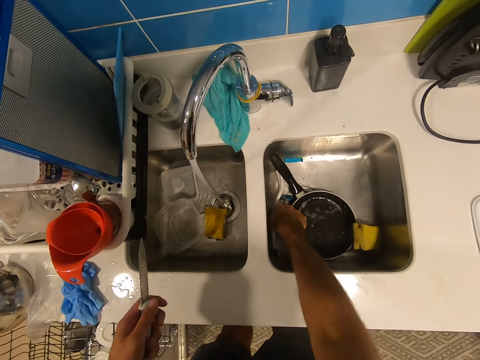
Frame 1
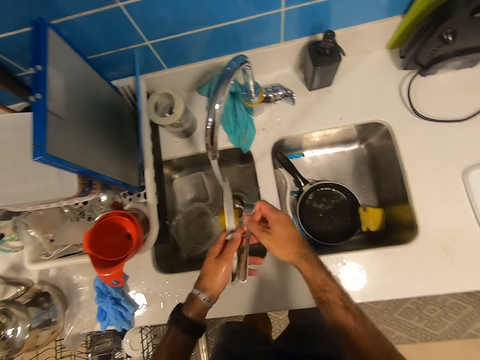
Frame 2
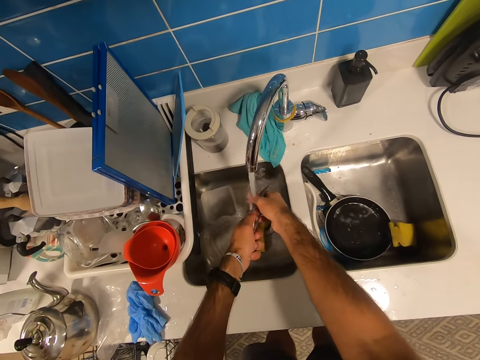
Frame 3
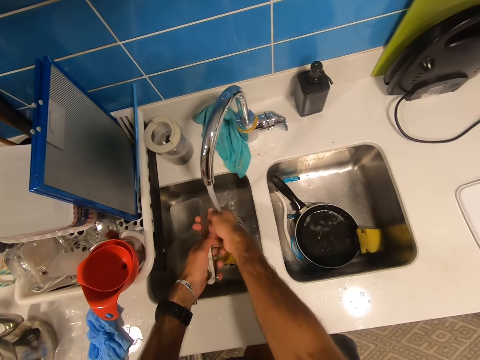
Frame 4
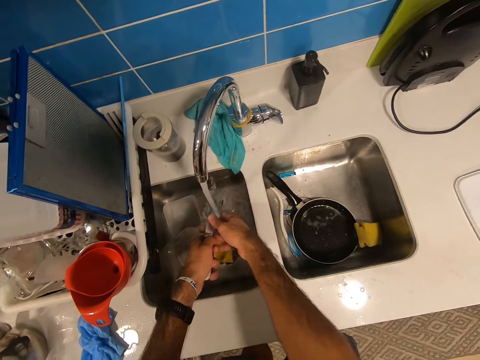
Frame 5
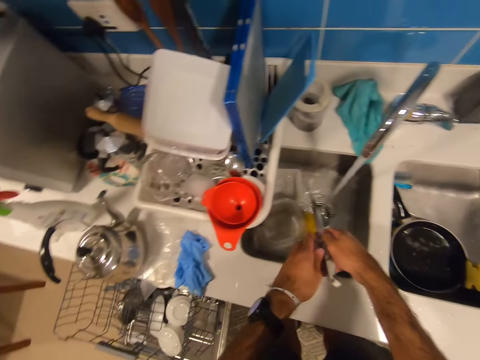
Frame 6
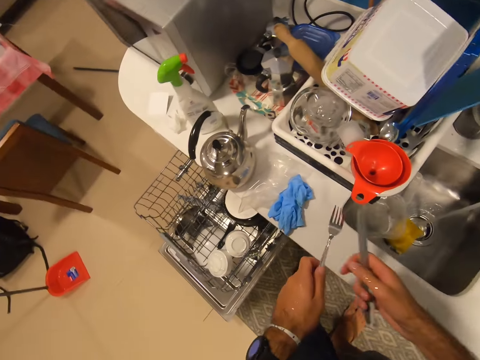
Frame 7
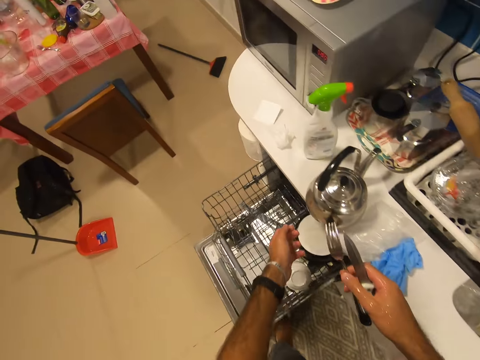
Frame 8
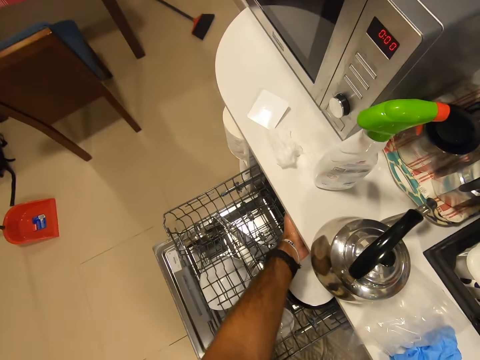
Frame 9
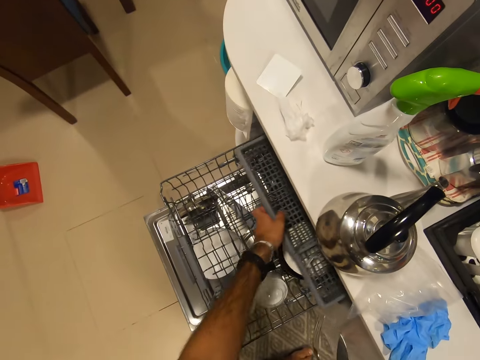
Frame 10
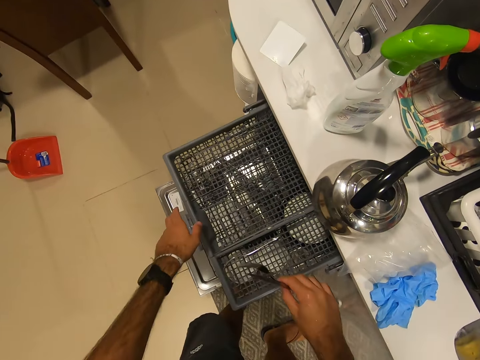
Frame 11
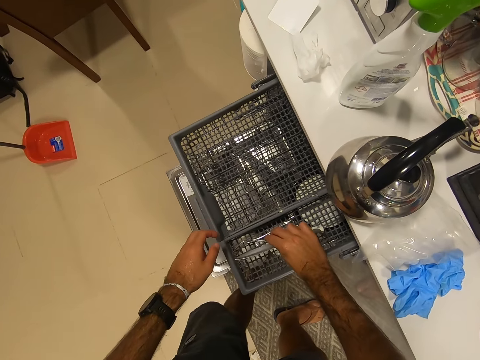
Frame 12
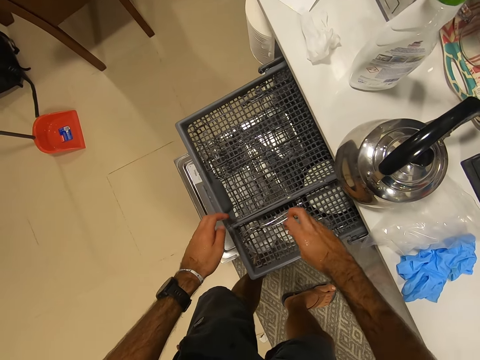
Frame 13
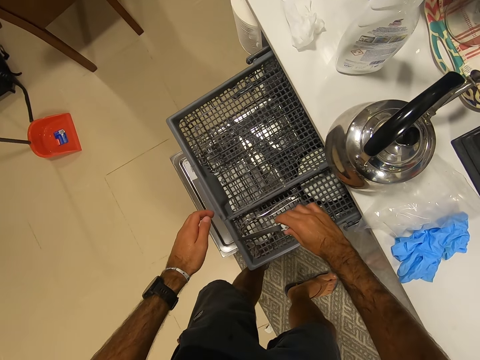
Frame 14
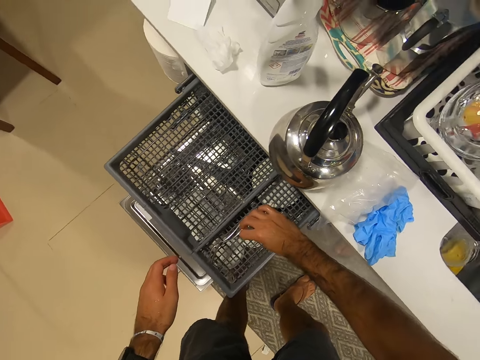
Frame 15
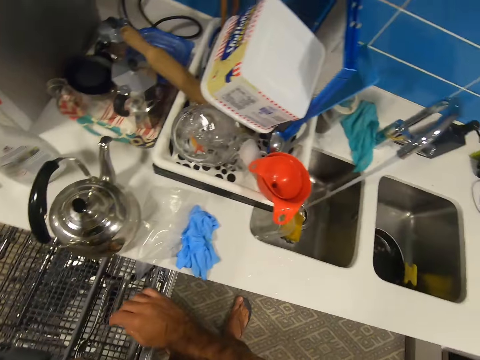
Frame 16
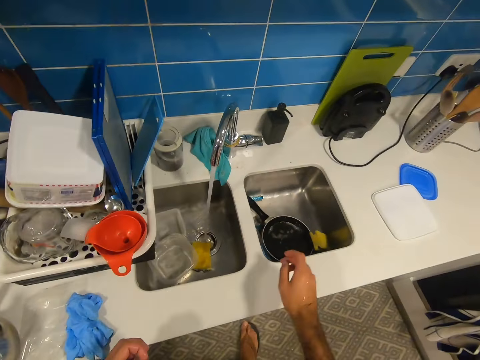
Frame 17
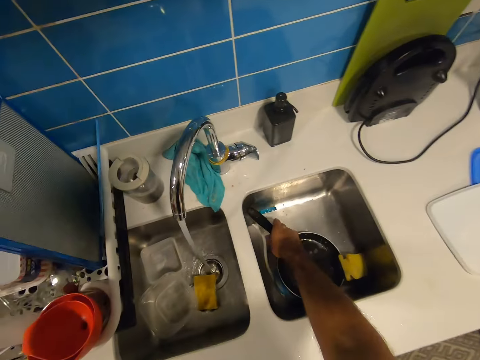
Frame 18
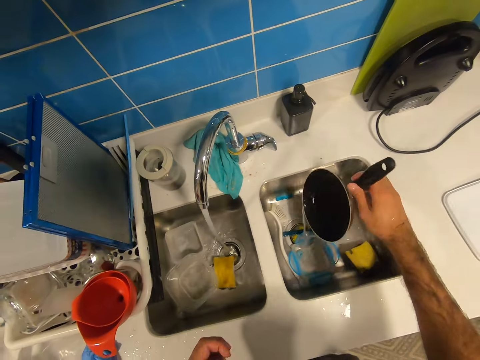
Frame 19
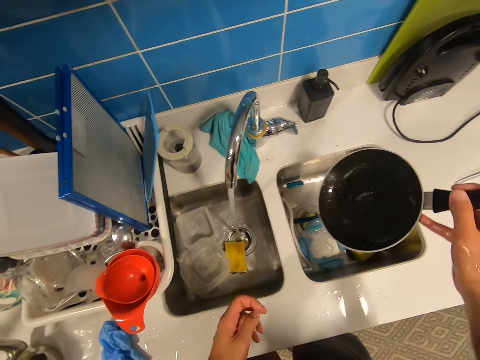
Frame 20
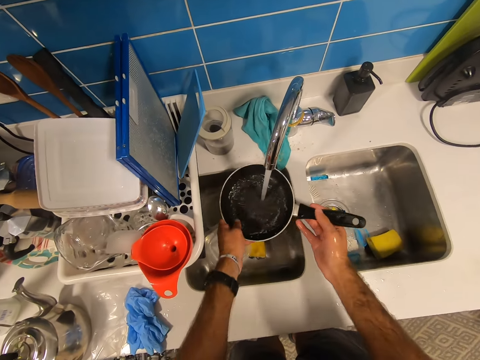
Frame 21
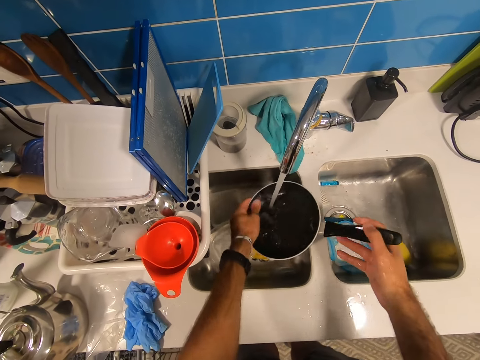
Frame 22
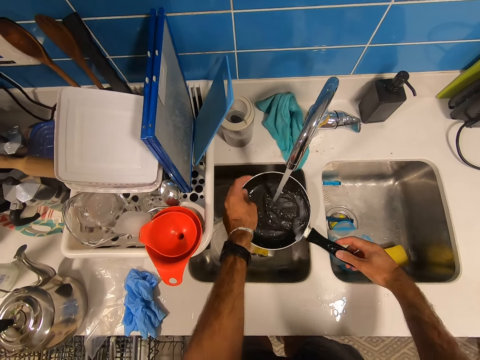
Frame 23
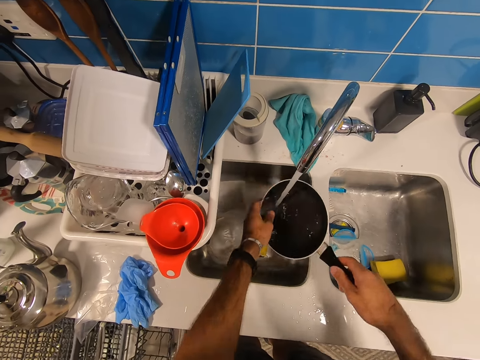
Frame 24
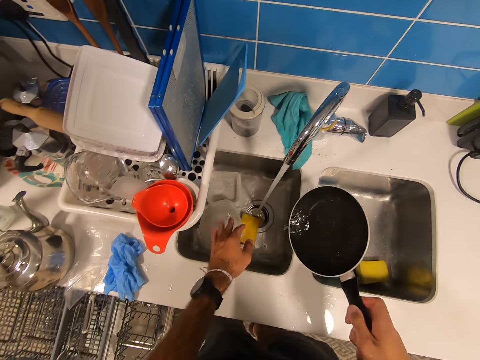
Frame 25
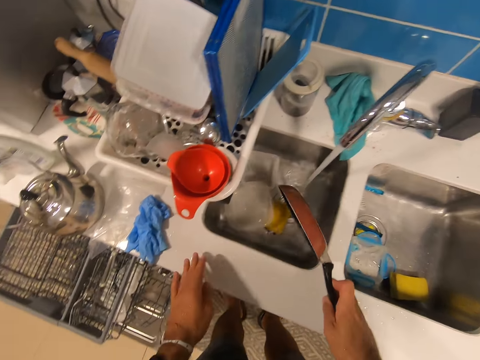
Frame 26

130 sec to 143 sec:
The camera wearer picks a fork. They wash the knife. They wash the fork. They pull out the drawer. They put the fork in the drawer. They put the knife in the drawer or rack. They pick up the frying pan. They wash the pan.

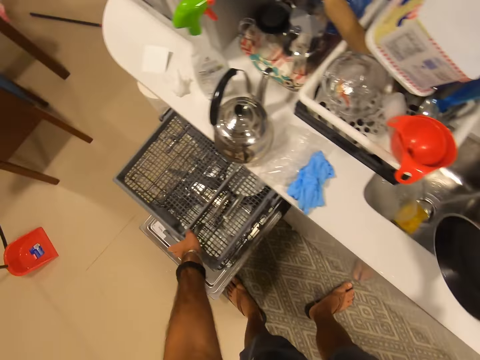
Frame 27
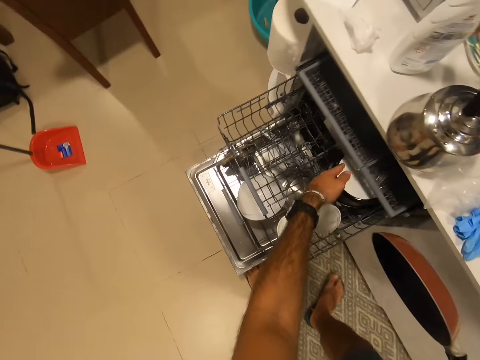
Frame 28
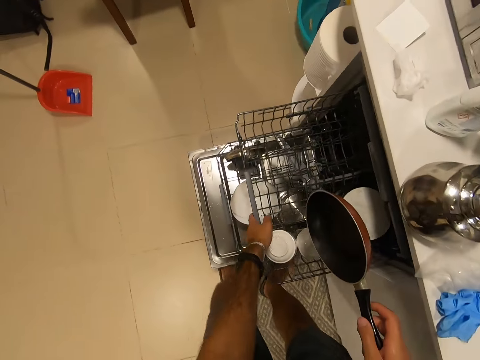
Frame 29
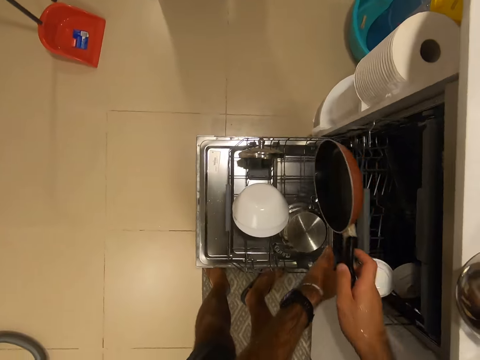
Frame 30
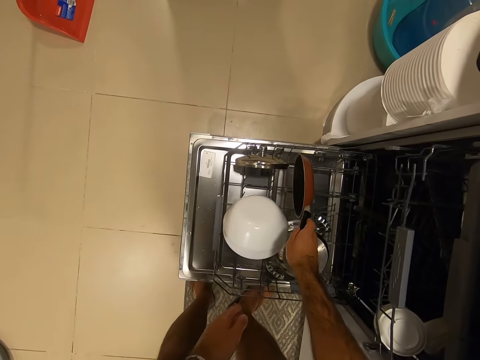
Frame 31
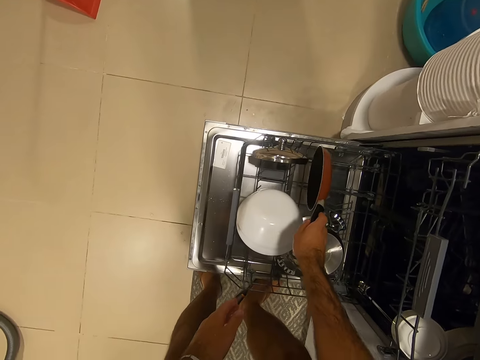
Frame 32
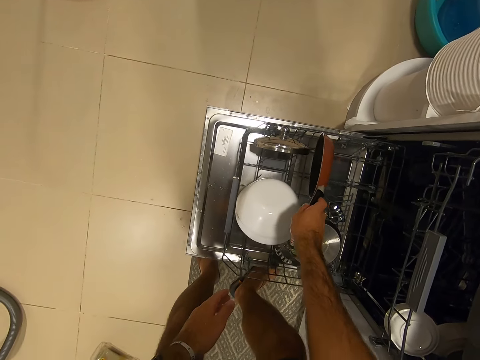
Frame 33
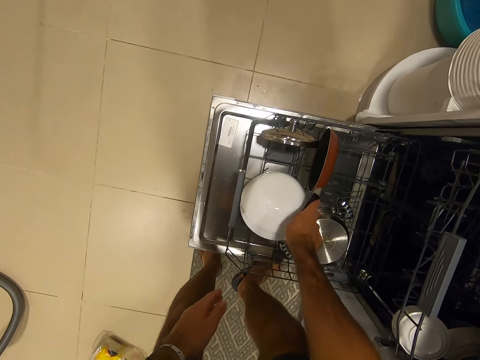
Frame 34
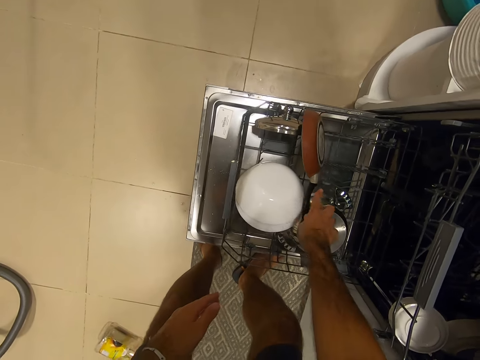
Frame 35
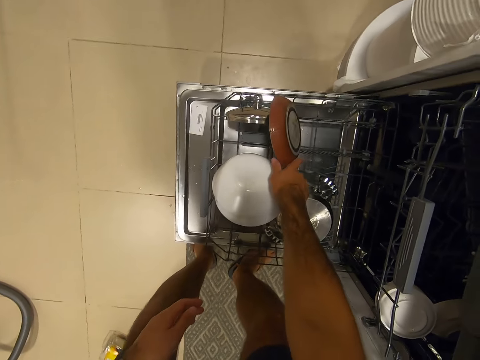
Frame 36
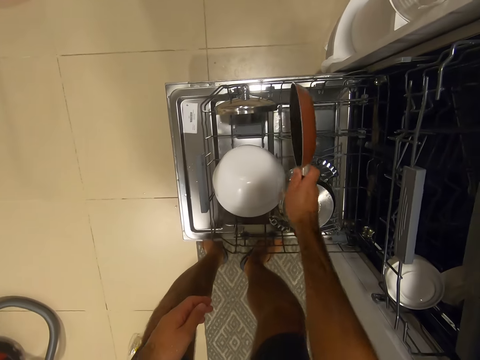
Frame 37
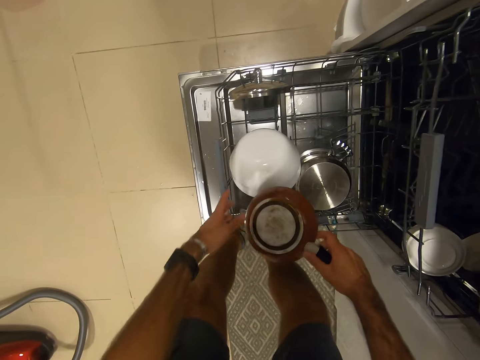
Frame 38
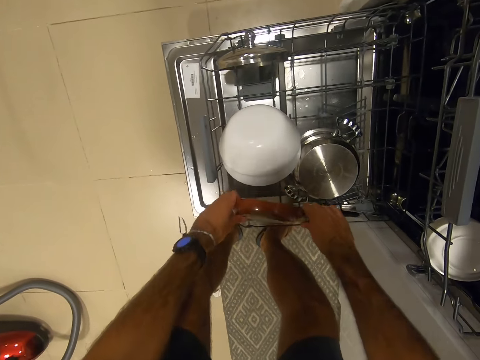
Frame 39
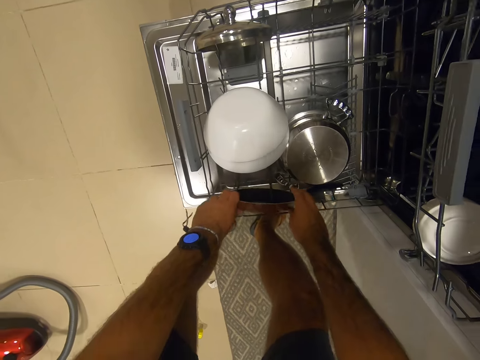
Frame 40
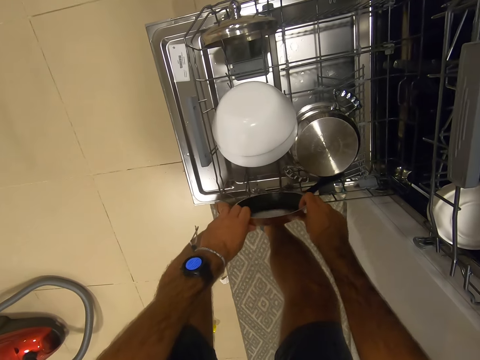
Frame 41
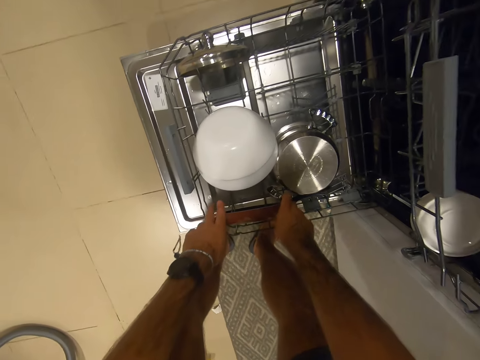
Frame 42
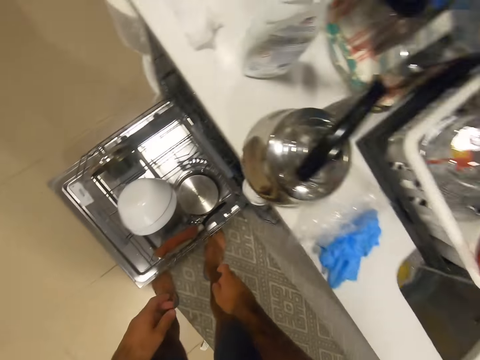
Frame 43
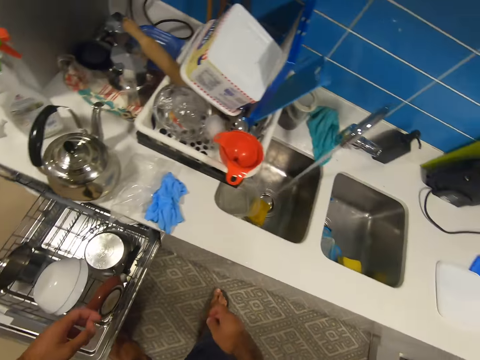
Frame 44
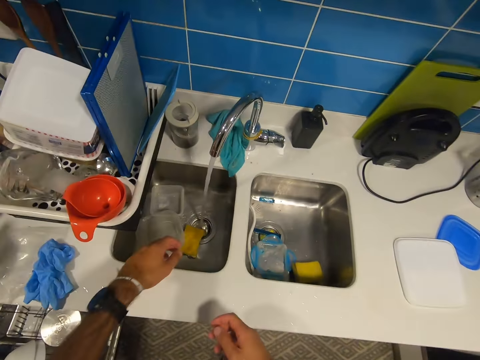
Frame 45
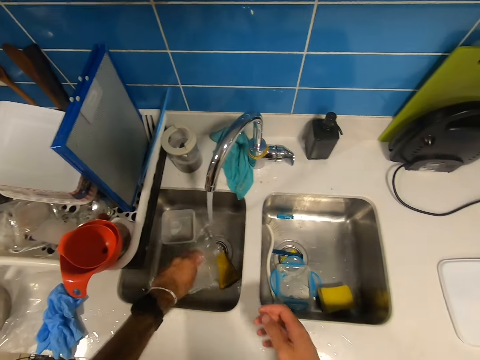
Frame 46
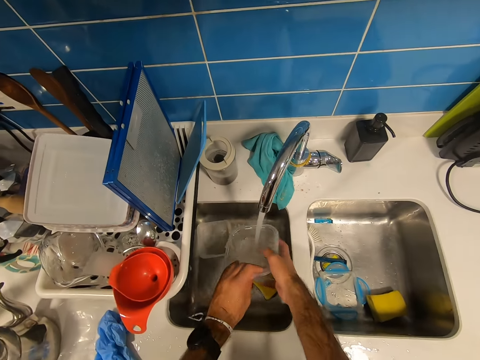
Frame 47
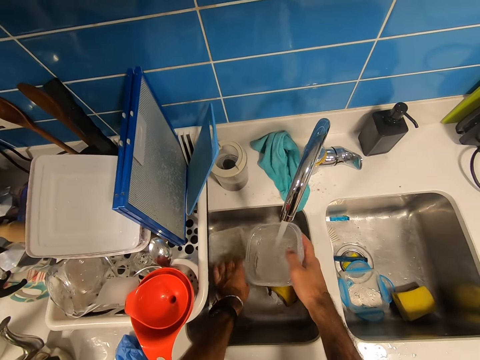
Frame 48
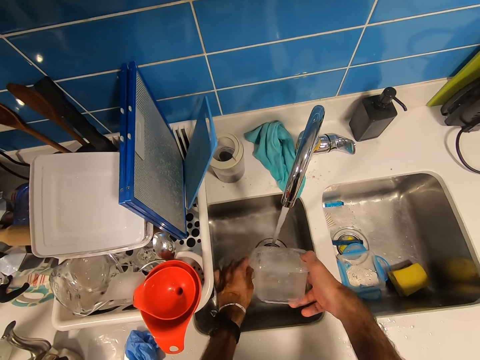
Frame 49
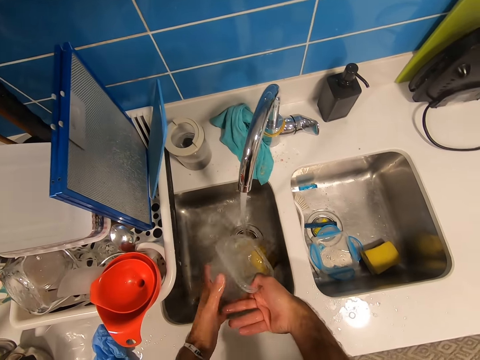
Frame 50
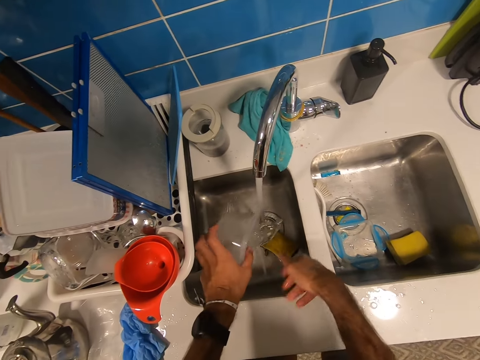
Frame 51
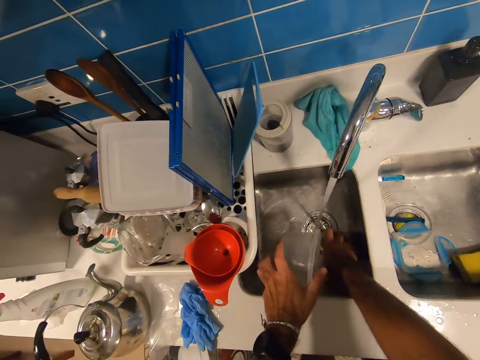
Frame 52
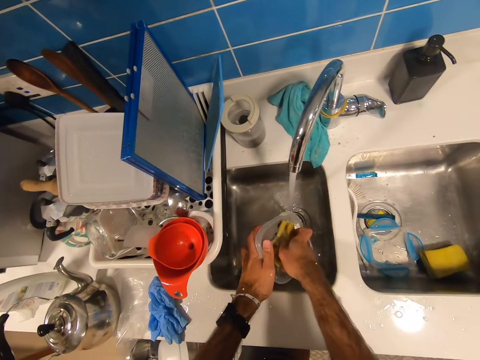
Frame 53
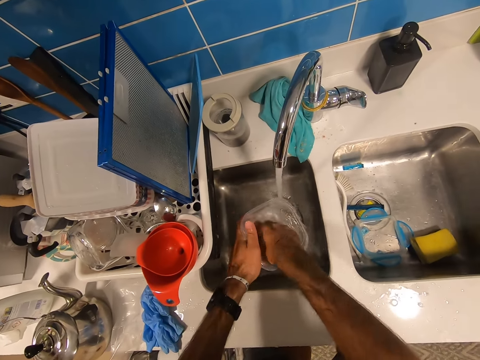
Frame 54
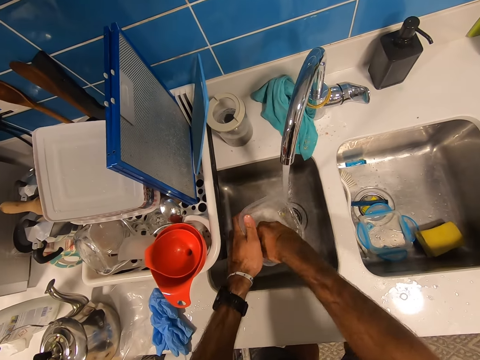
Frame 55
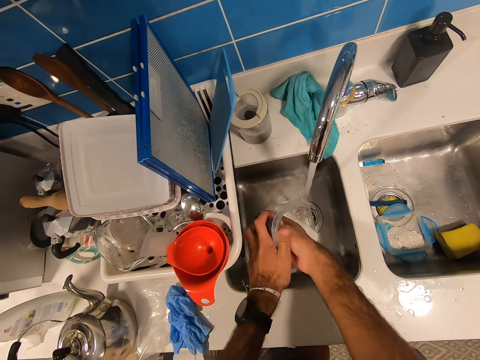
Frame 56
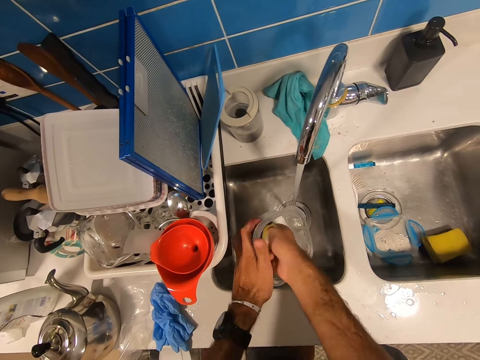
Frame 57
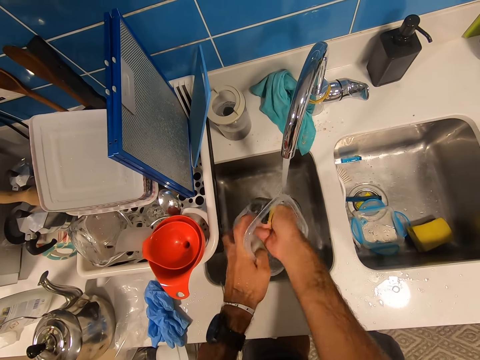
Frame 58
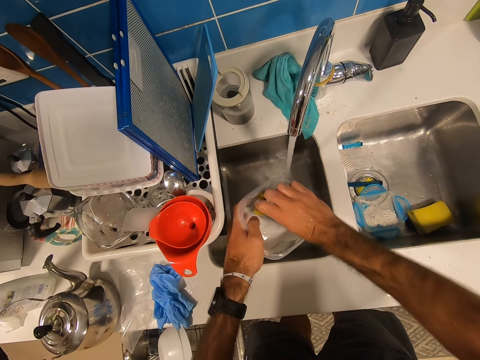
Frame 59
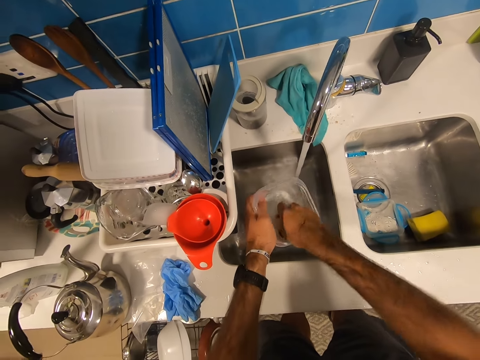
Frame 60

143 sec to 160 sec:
The camera wearer pushes the drawer inside. They push the drawer inside again. They put the frying pan in the rack or drawer. They stand up. They wash the bowl. They rinse the tin. They pick a sponge. They scrub the bowl.
